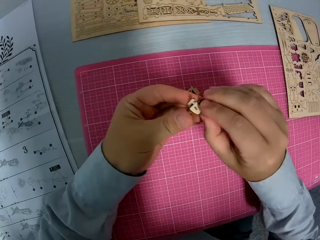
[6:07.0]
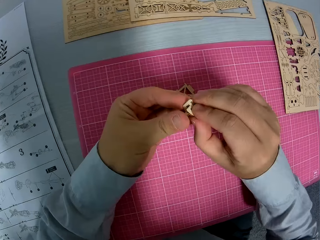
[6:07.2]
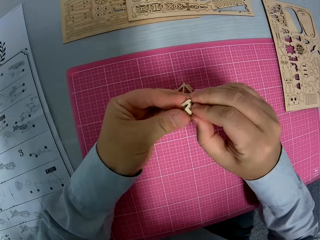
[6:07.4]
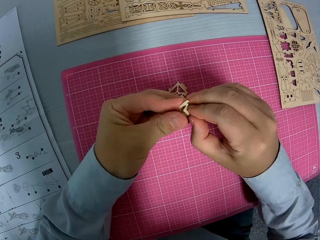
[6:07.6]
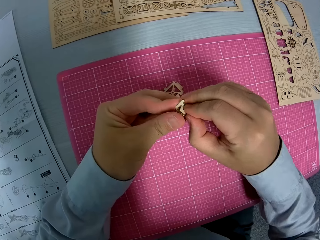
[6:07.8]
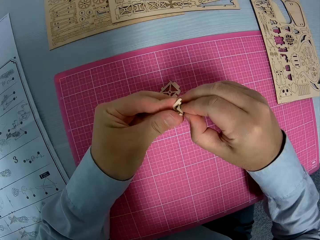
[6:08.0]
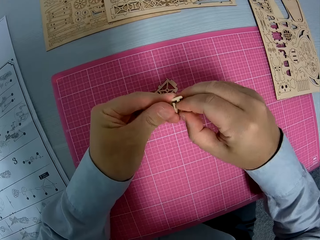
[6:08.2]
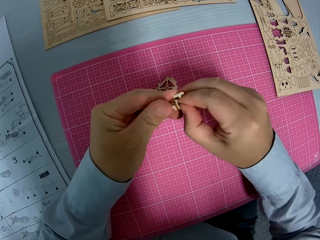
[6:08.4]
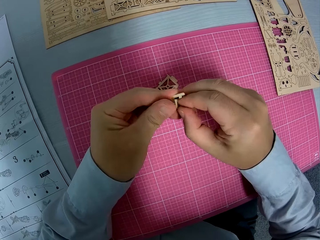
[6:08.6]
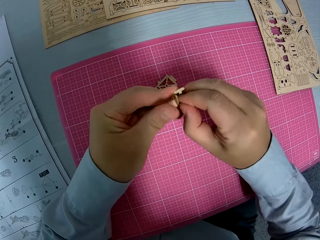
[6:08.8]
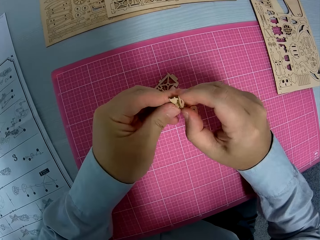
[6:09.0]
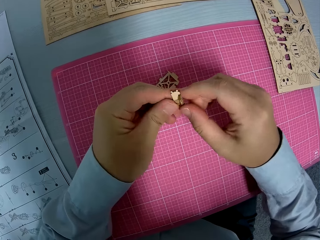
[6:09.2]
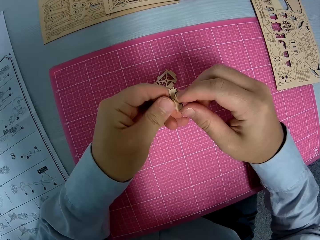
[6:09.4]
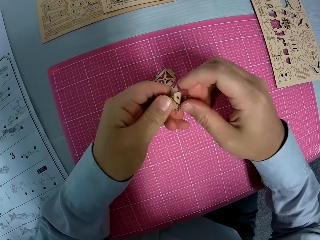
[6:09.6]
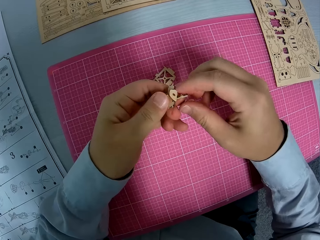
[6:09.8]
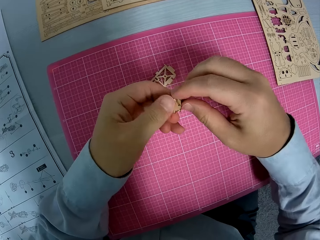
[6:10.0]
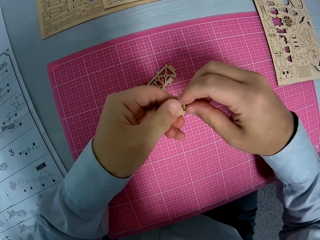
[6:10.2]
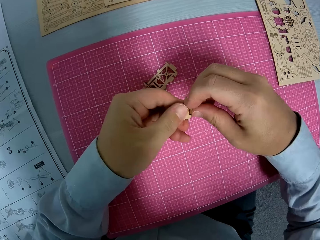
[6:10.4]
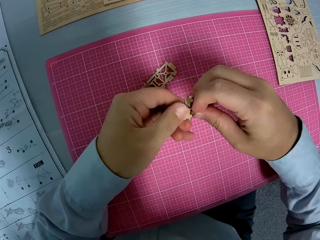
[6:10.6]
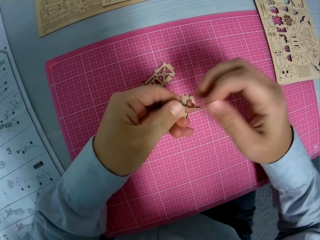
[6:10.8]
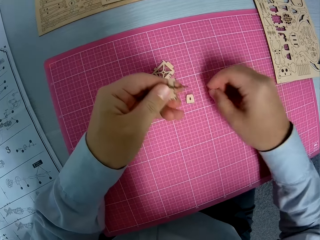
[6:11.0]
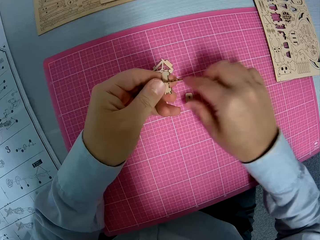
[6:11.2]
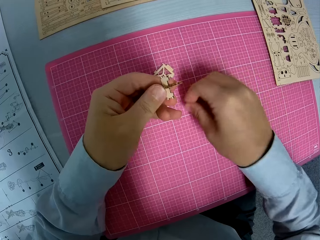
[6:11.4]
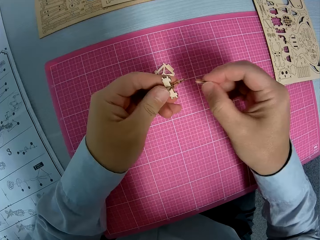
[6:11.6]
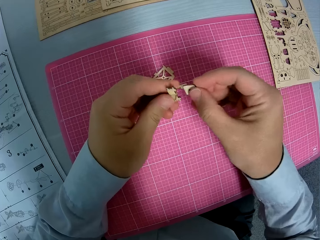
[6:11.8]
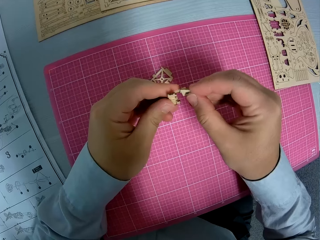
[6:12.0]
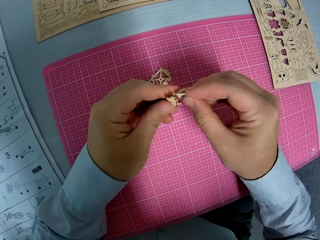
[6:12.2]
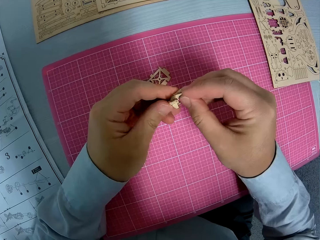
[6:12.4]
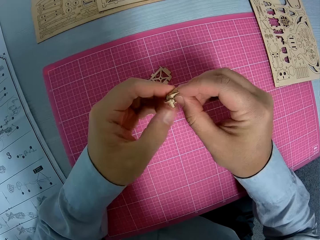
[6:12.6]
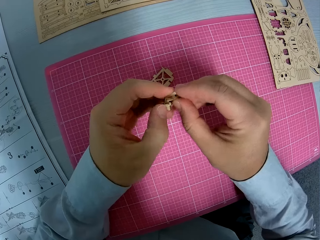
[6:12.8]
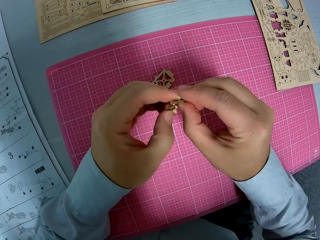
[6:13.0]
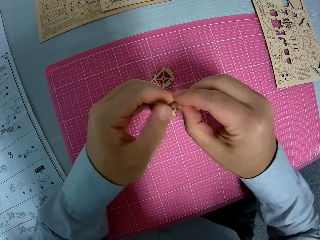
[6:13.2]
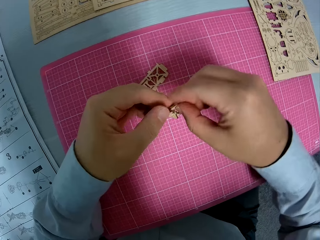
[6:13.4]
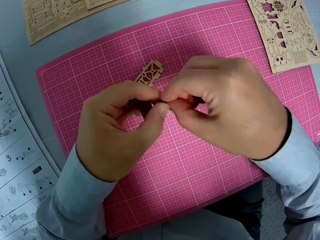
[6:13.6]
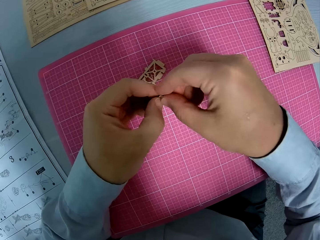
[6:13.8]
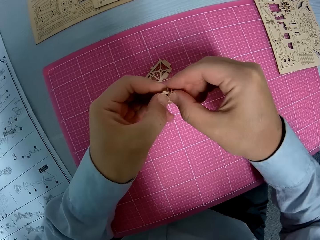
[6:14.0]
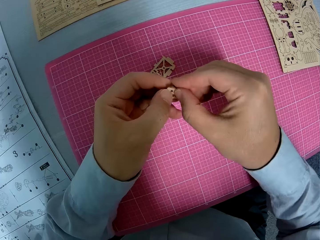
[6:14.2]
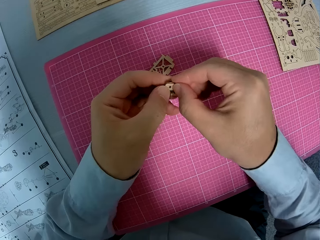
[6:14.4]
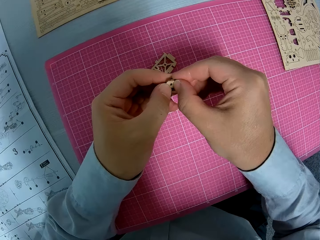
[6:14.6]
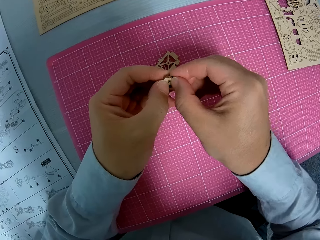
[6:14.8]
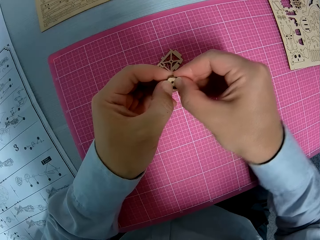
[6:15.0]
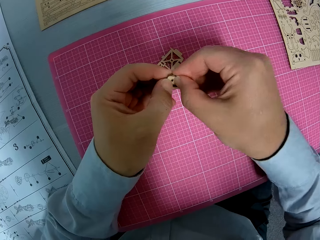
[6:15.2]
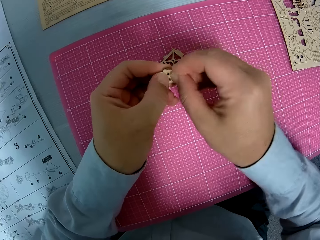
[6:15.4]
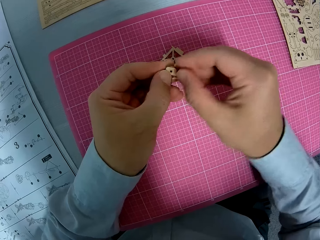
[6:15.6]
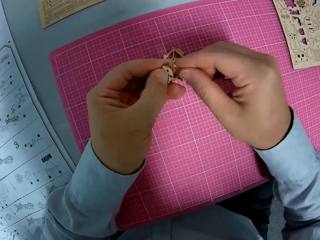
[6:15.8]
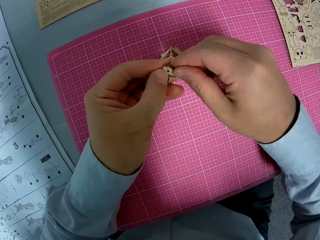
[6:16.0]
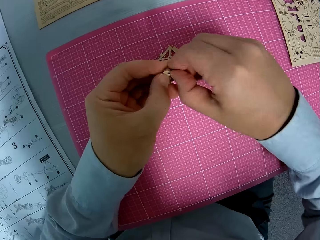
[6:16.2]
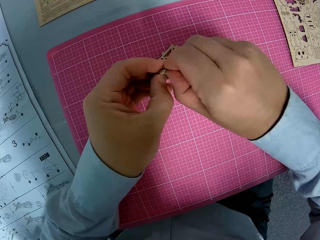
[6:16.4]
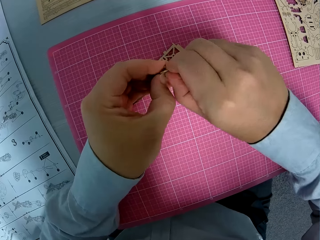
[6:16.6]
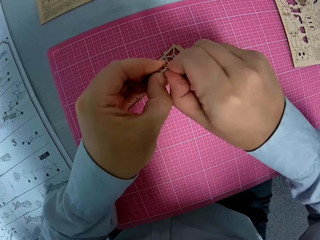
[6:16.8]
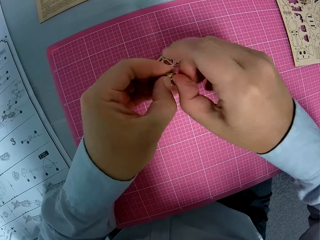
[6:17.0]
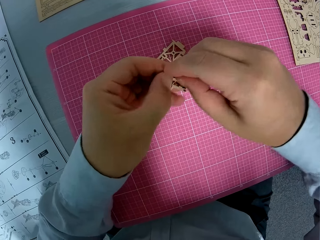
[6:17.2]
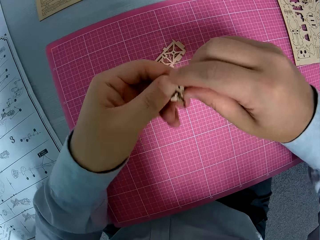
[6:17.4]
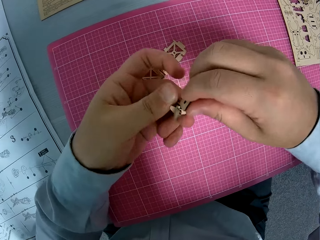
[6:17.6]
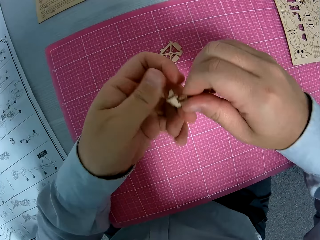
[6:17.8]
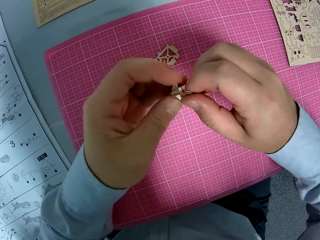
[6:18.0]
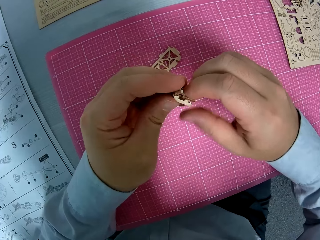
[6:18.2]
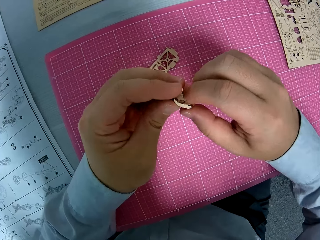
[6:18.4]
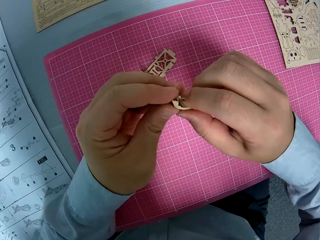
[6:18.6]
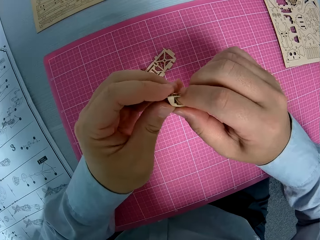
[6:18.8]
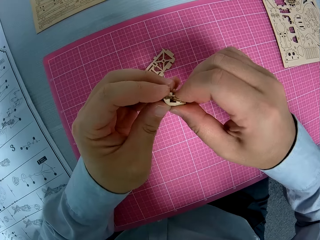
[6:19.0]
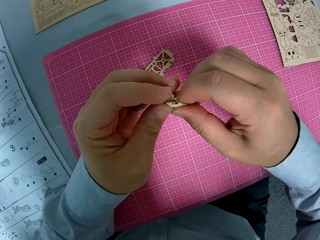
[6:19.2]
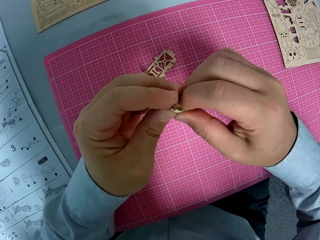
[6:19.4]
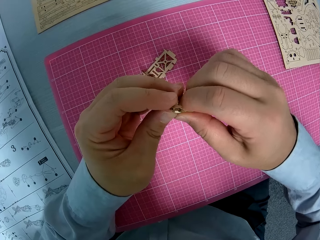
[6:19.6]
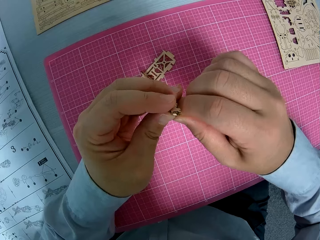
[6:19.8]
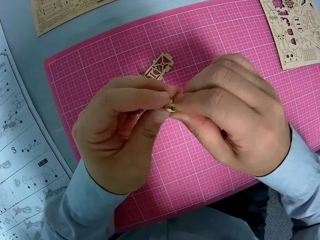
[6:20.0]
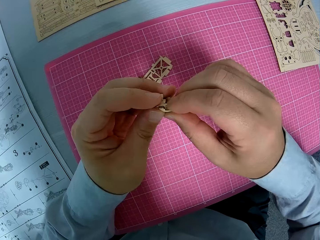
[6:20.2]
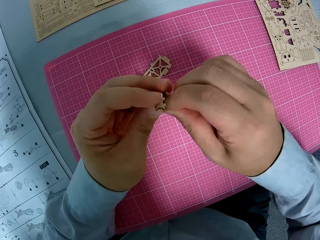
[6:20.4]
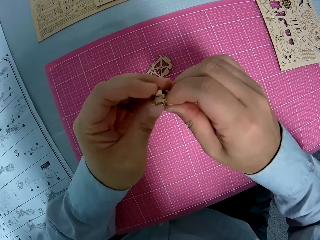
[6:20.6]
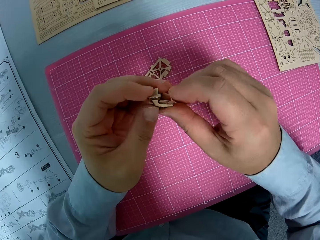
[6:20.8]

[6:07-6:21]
The camera wearer turns the craft. They disconnect the craft. They pick a piece of craft. They connect it to the craft material. They turn the craft.

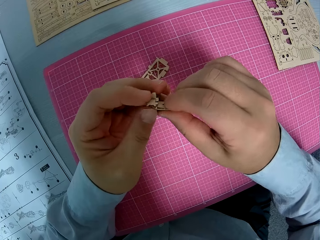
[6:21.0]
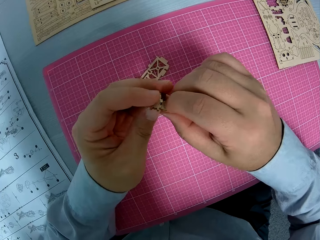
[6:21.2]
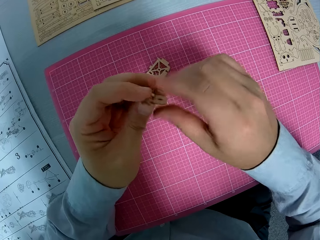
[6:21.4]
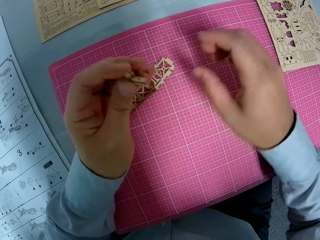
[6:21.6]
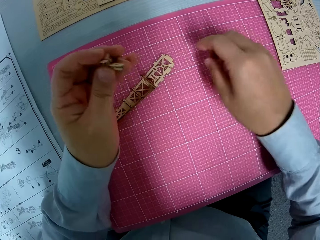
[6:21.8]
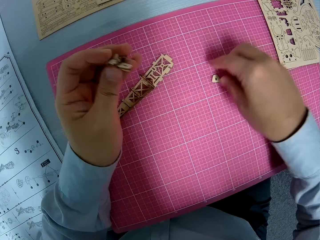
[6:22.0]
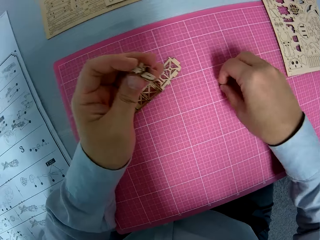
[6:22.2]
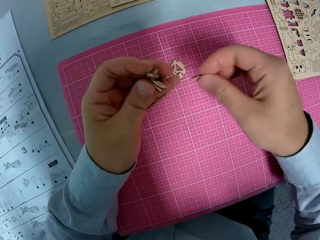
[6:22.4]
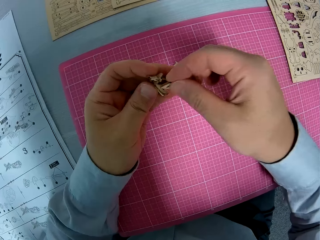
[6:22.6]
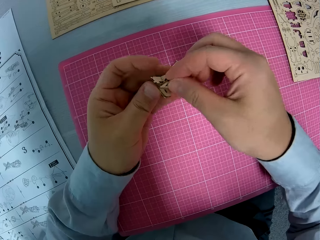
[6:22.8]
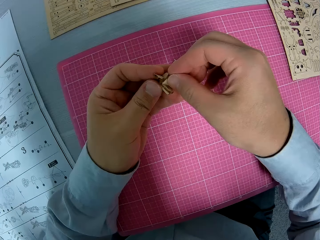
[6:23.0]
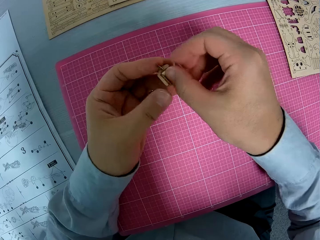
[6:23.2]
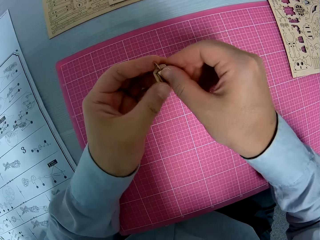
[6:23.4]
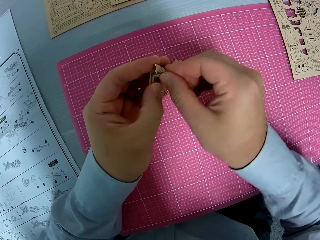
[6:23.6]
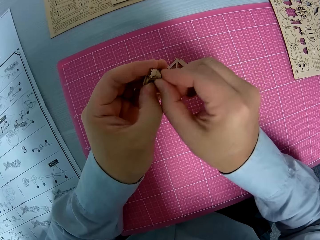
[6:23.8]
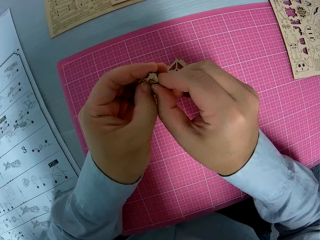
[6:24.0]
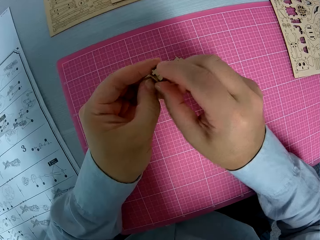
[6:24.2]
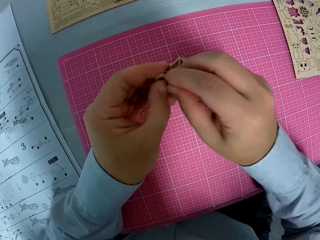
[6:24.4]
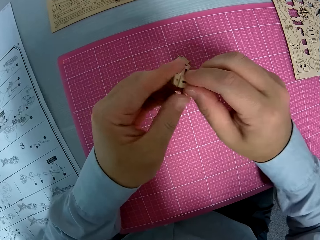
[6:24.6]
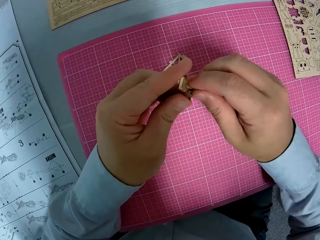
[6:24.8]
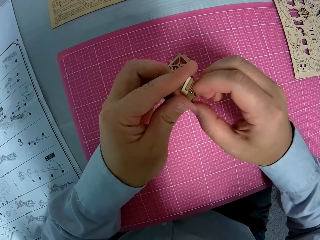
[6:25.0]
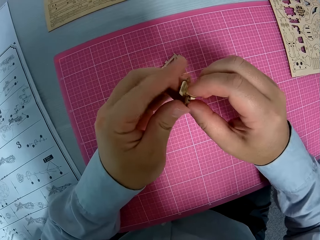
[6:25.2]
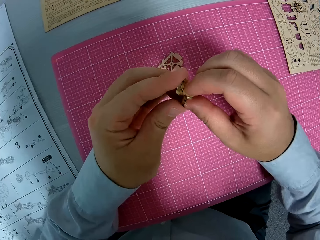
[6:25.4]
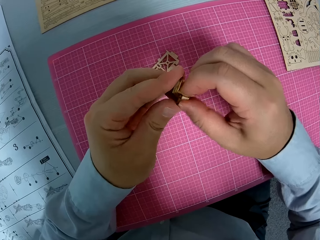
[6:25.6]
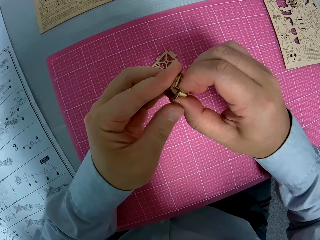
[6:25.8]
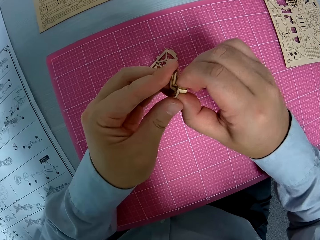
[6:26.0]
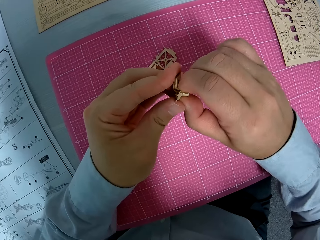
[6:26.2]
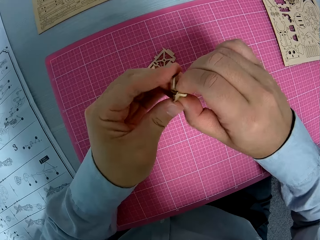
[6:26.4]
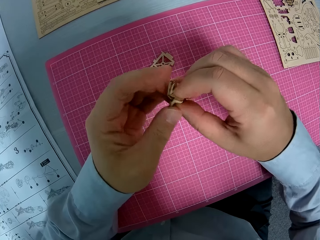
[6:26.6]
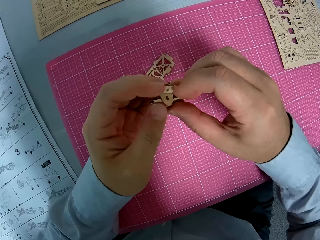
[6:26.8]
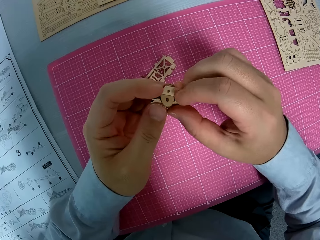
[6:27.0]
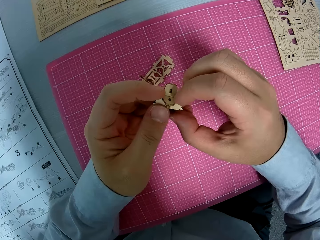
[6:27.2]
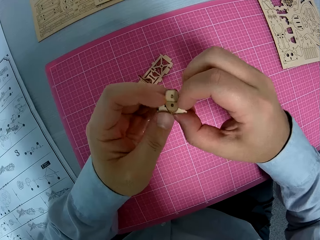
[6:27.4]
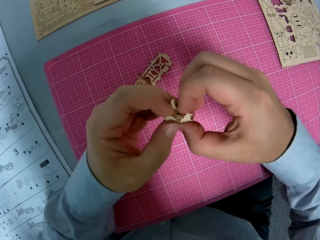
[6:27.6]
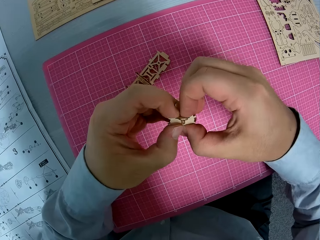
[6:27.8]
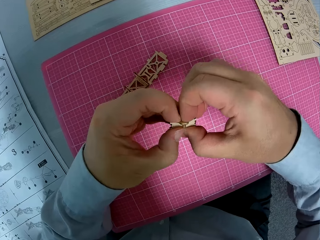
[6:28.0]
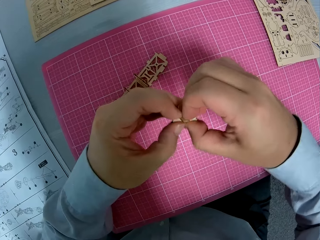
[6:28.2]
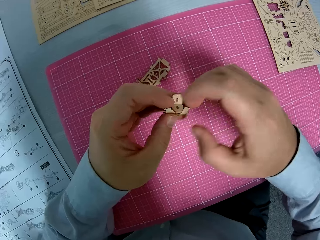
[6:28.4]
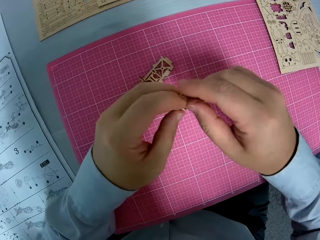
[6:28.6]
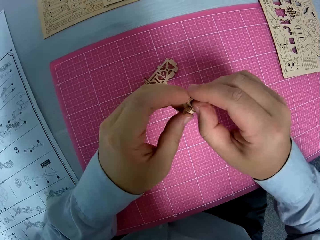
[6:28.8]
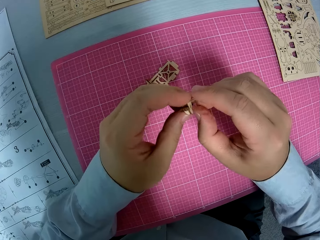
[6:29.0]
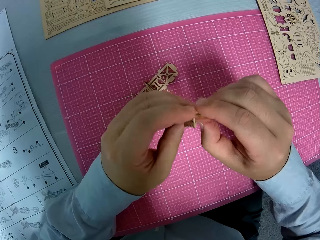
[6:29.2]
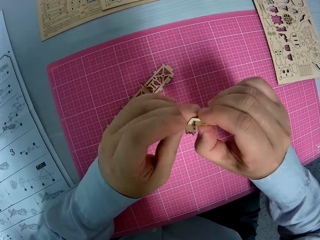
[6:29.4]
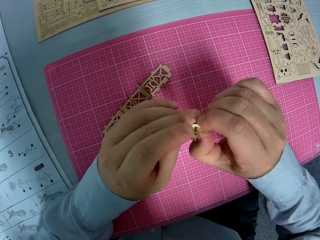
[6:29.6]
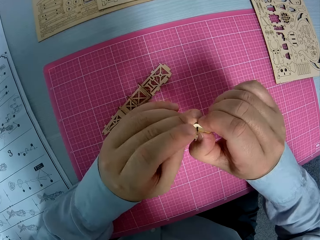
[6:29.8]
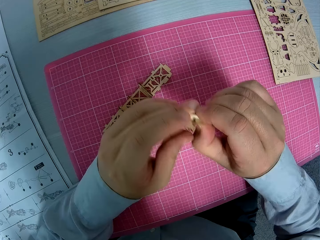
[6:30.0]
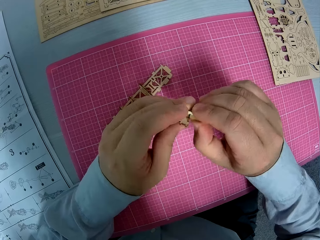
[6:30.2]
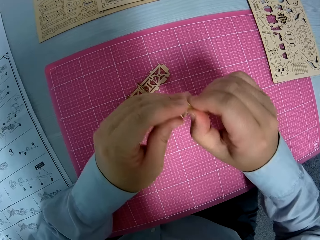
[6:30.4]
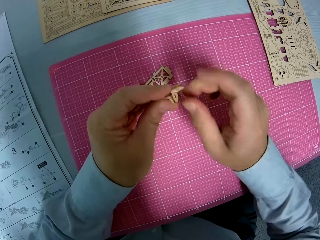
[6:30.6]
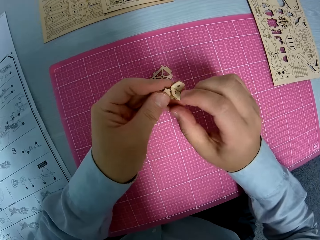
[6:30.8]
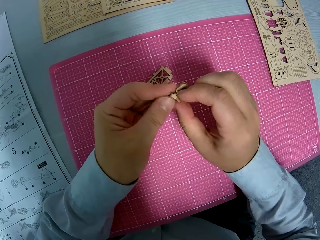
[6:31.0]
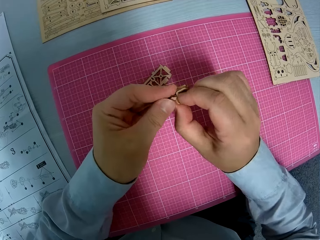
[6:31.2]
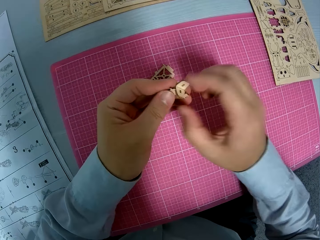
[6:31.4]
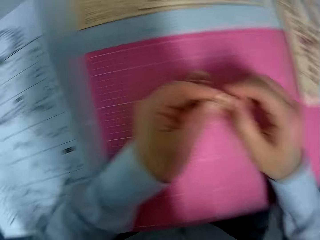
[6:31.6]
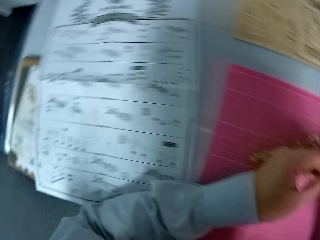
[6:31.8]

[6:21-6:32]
The camera wearer picks a piece of paperwork from the table. They fix the pieces of paperwork together. They turn it. They turn it again.
